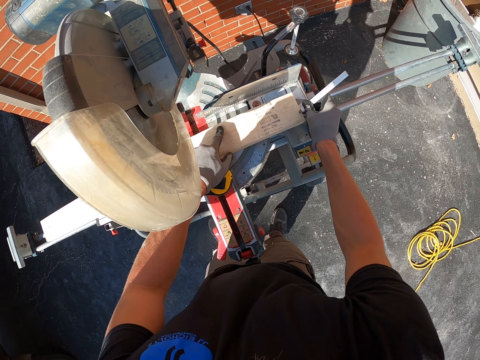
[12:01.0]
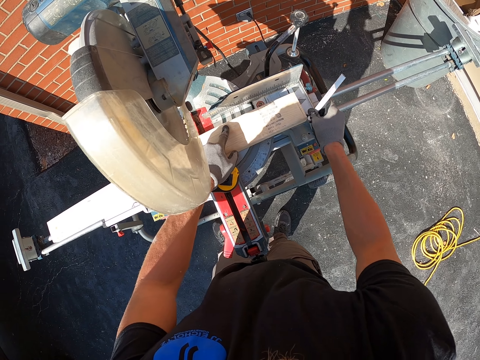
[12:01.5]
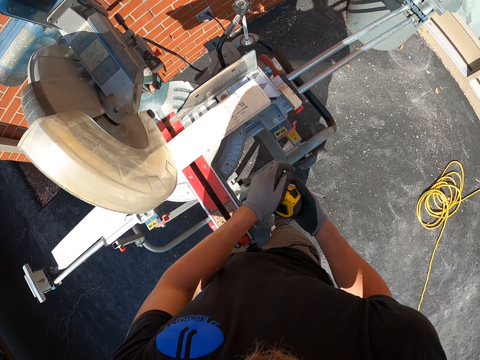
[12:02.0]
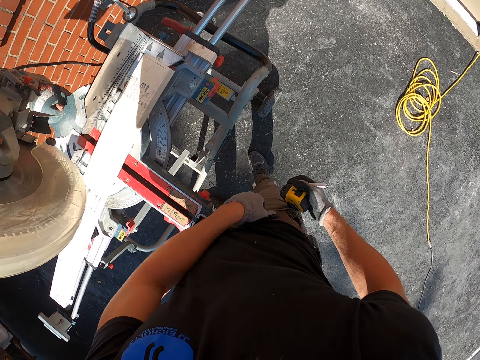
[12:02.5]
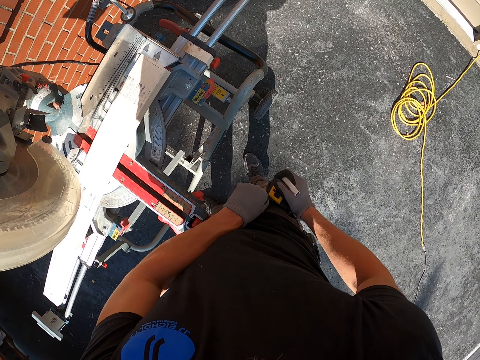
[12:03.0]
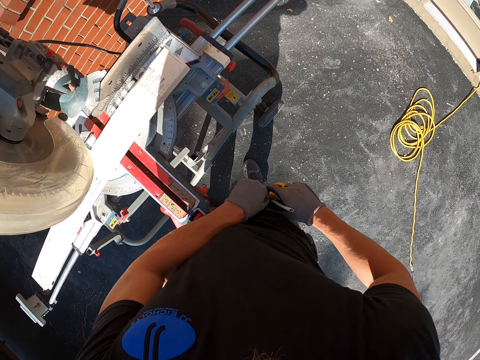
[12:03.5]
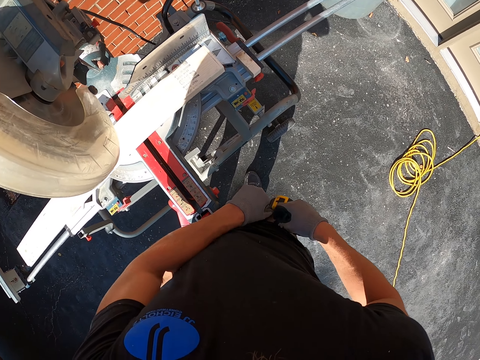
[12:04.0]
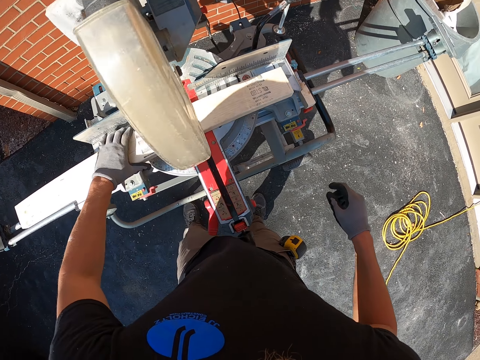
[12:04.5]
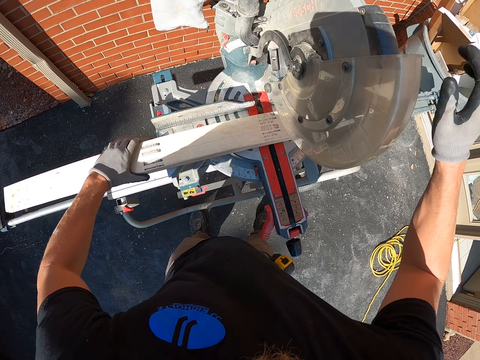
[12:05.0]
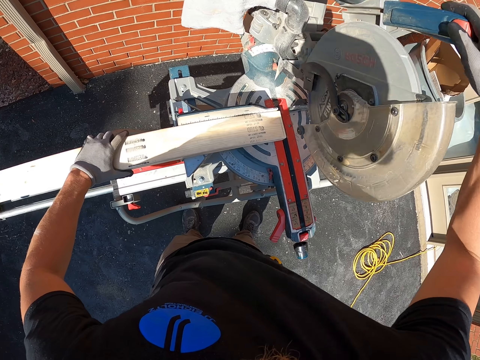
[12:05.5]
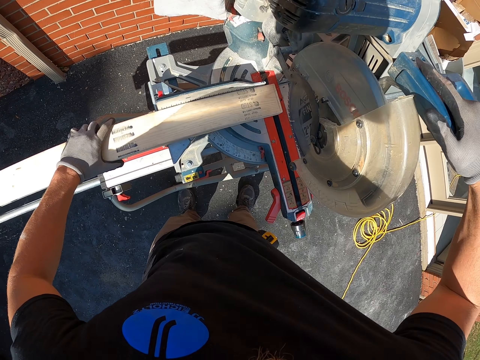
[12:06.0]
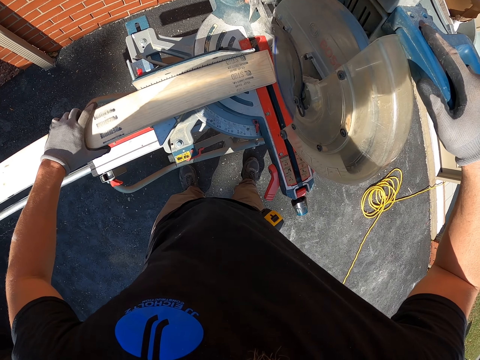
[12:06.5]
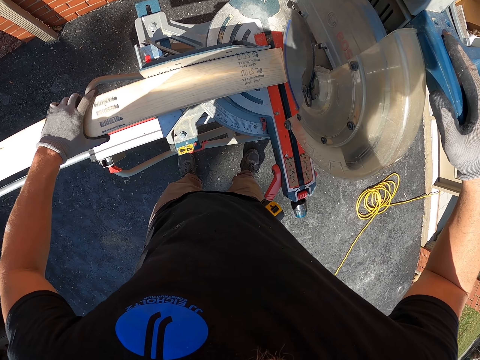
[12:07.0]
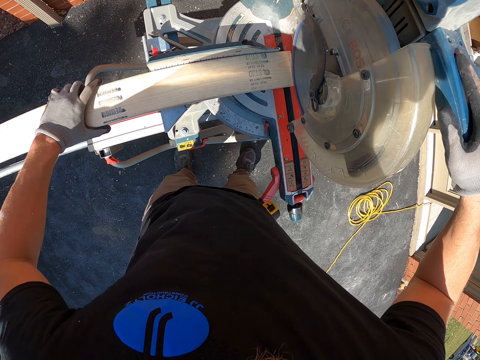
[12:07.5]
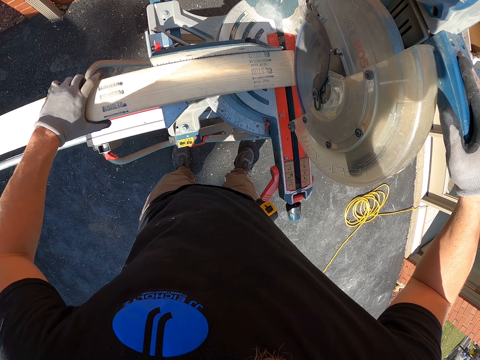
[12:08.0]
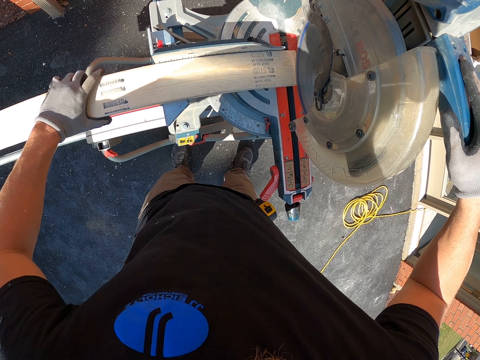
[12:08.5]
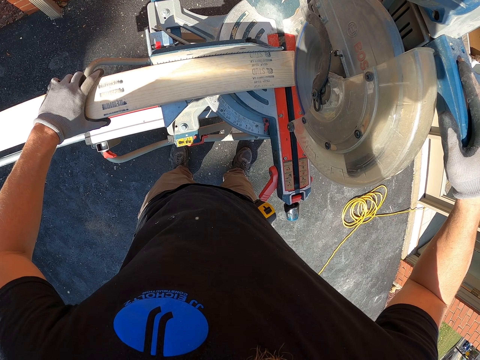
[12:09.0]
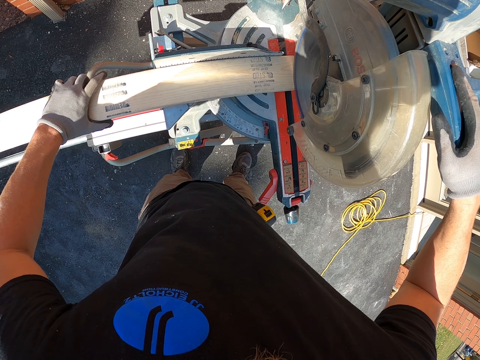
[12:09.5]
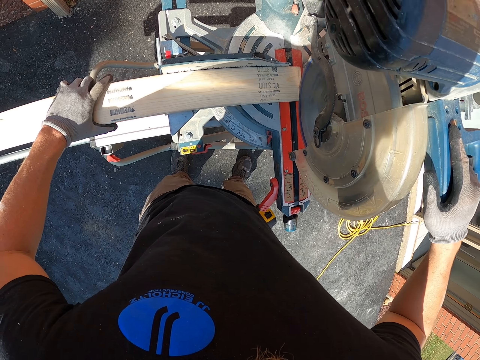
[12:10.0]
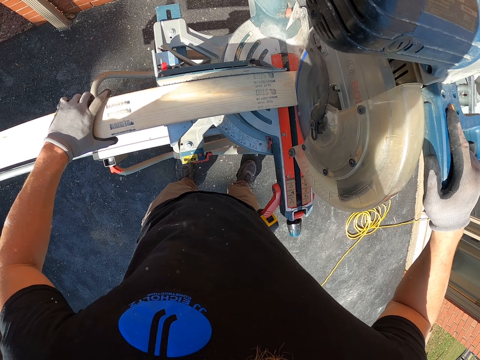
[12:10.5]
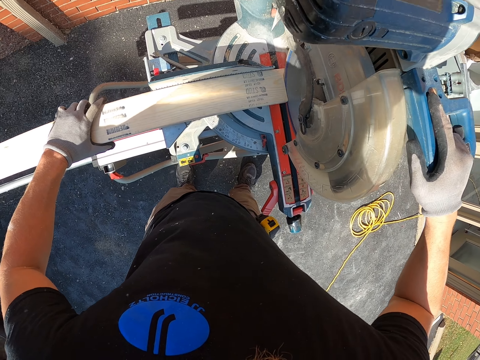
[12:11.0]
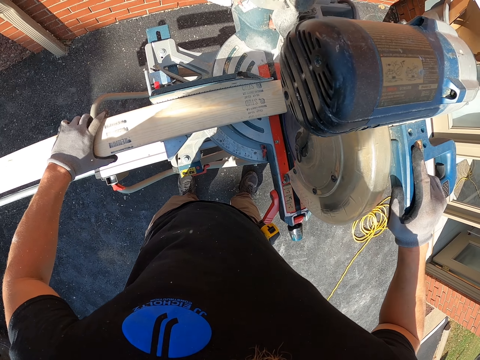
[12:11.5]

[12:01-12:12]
The camera wearer puts the tape measure in the pocket. They put the pen in the pocket. They cut the piece of wood.

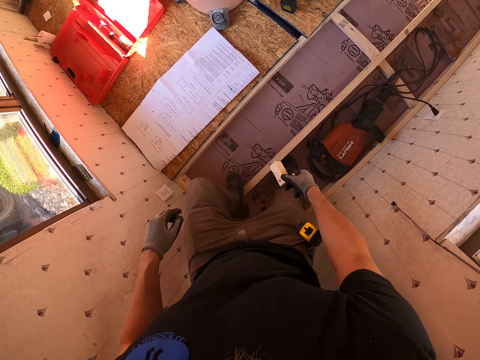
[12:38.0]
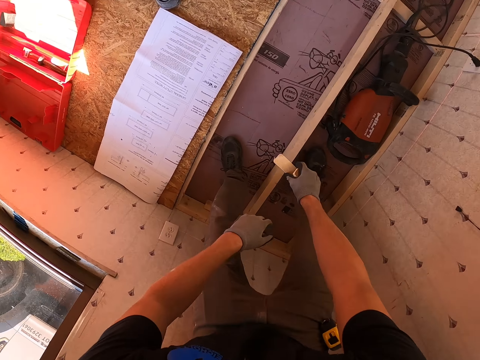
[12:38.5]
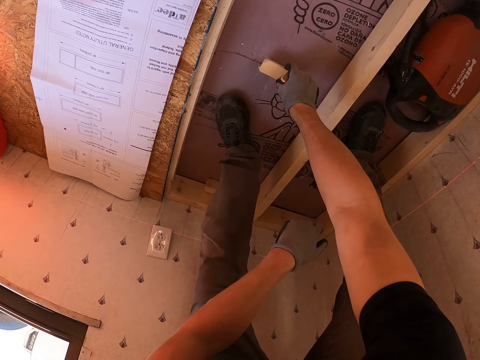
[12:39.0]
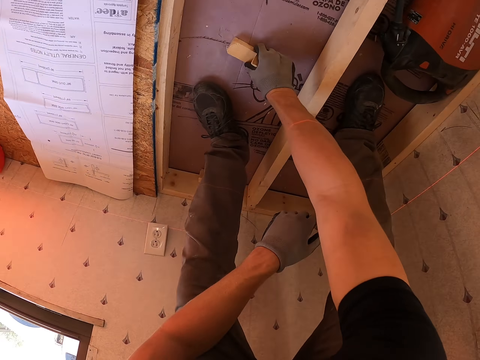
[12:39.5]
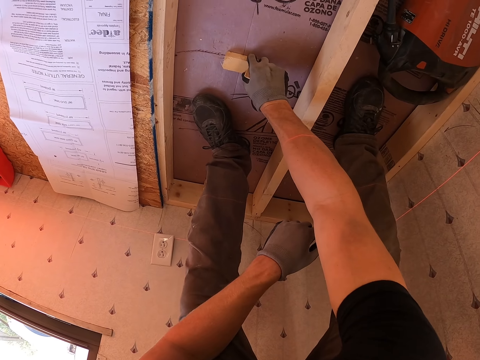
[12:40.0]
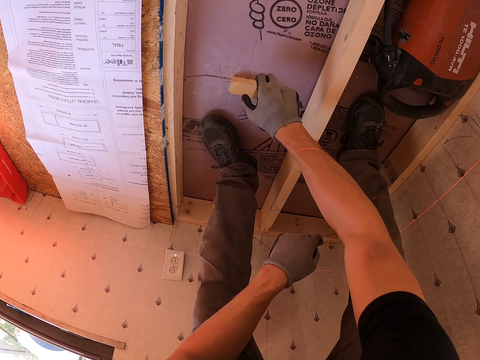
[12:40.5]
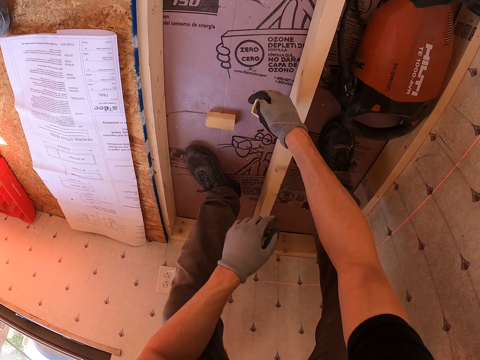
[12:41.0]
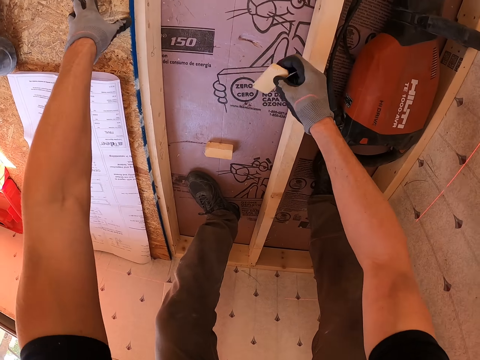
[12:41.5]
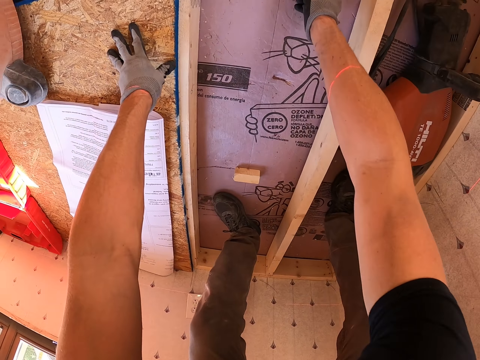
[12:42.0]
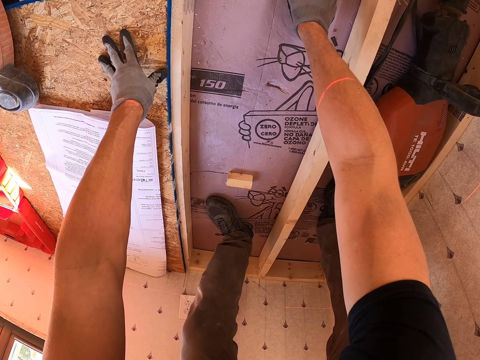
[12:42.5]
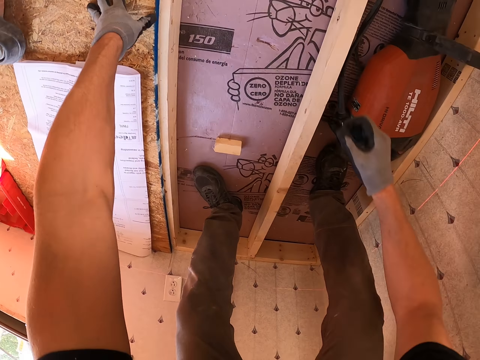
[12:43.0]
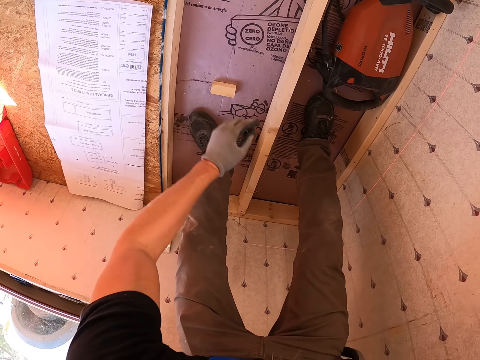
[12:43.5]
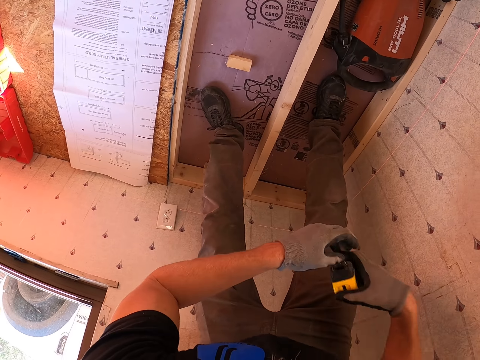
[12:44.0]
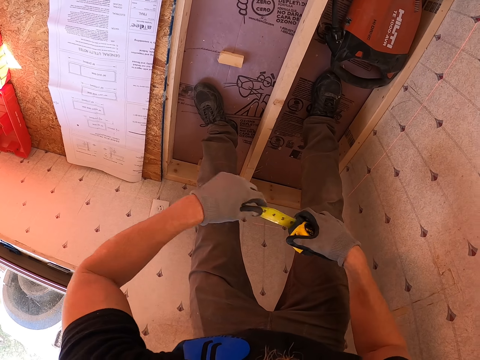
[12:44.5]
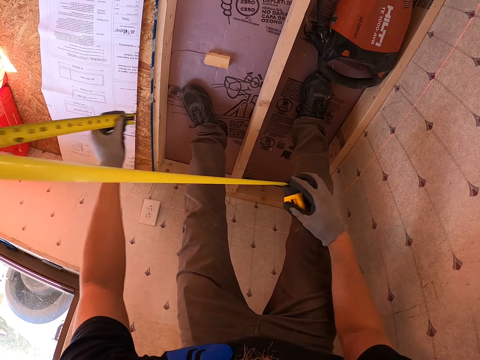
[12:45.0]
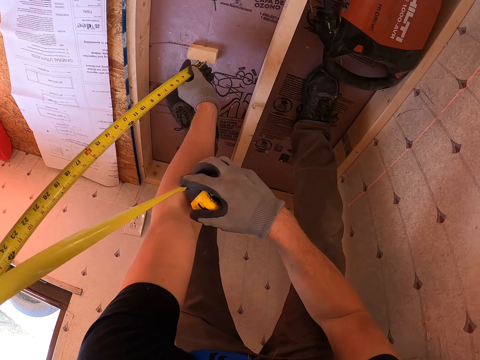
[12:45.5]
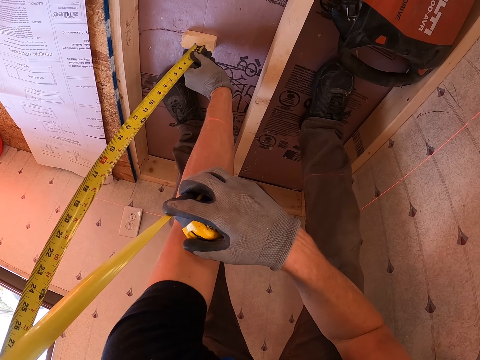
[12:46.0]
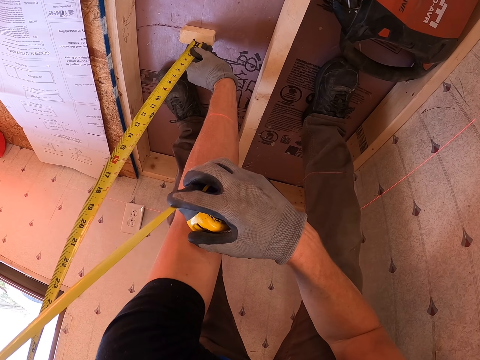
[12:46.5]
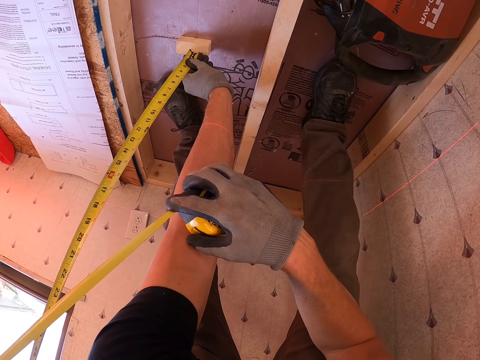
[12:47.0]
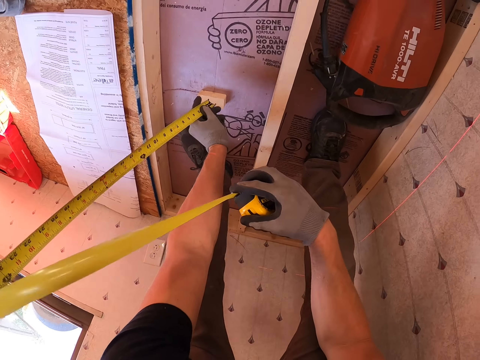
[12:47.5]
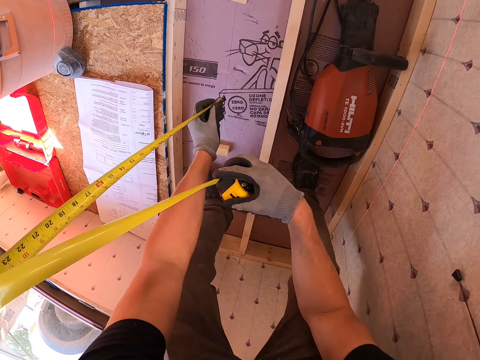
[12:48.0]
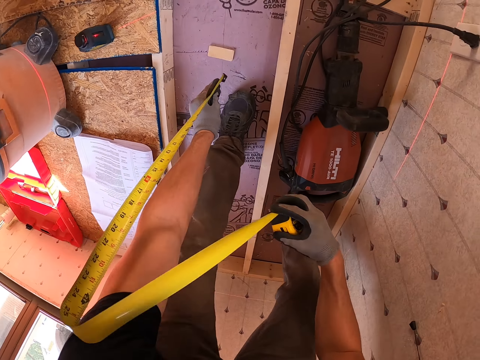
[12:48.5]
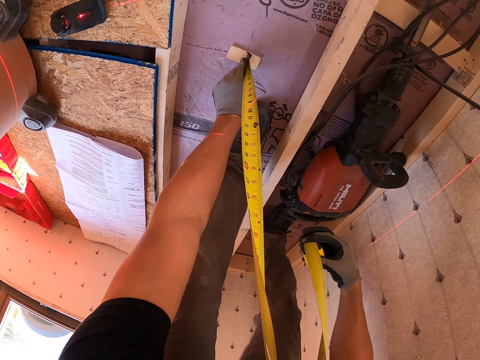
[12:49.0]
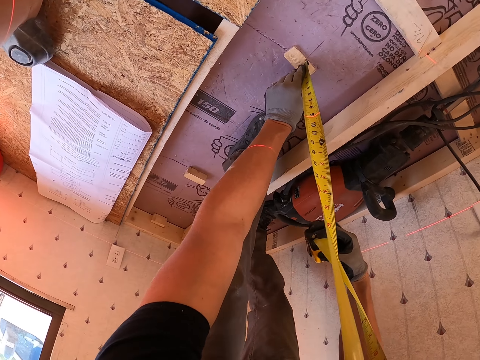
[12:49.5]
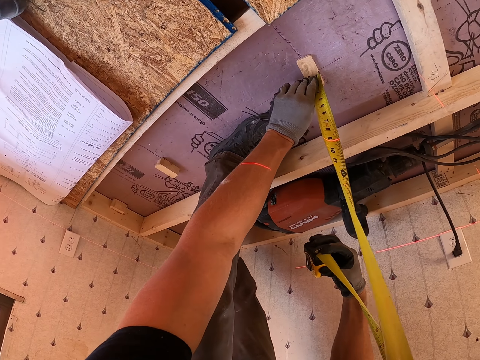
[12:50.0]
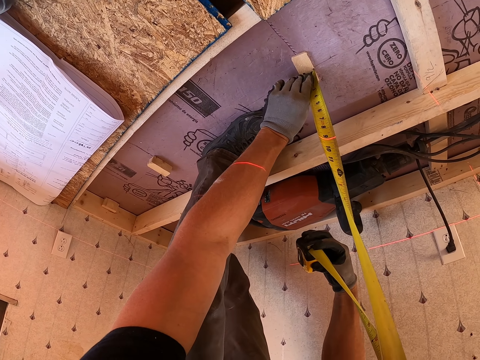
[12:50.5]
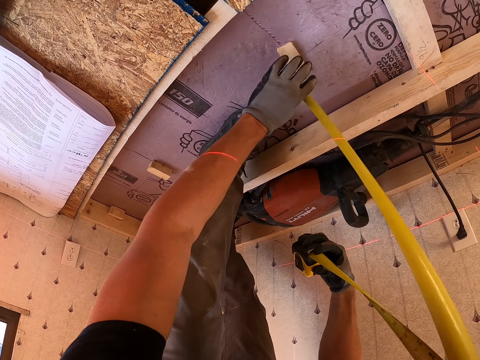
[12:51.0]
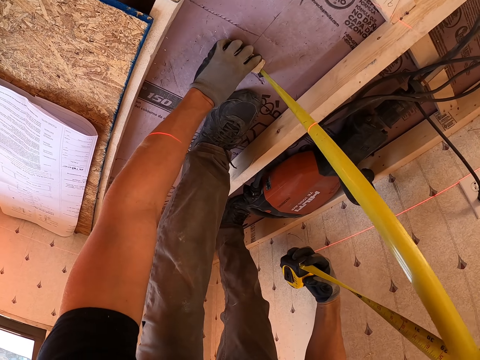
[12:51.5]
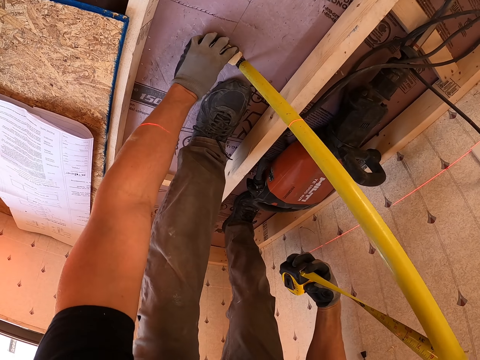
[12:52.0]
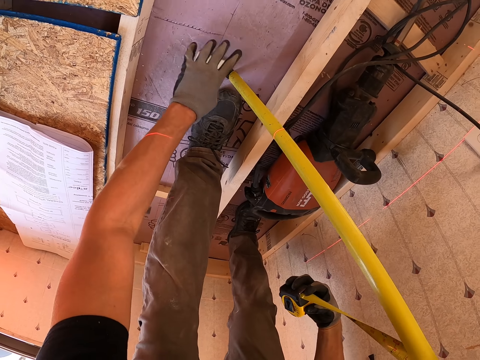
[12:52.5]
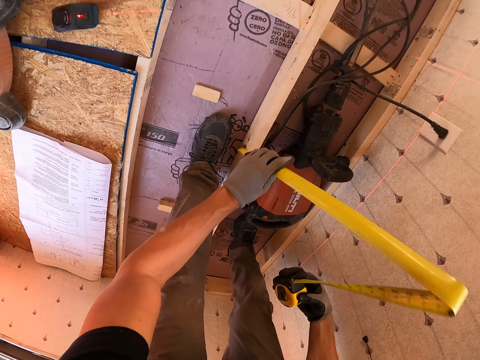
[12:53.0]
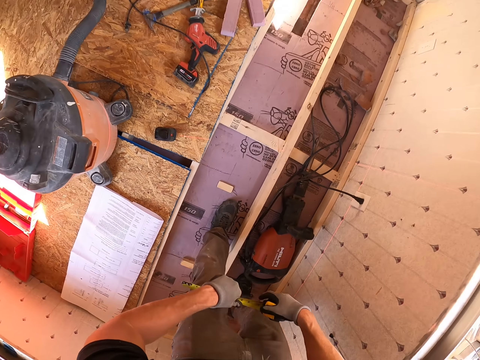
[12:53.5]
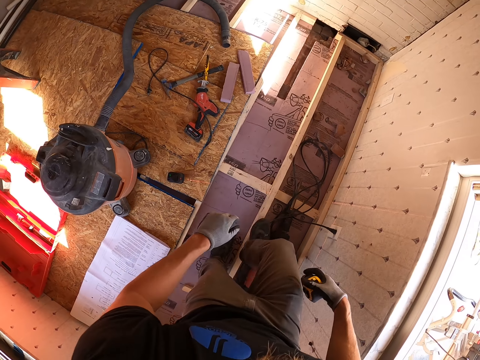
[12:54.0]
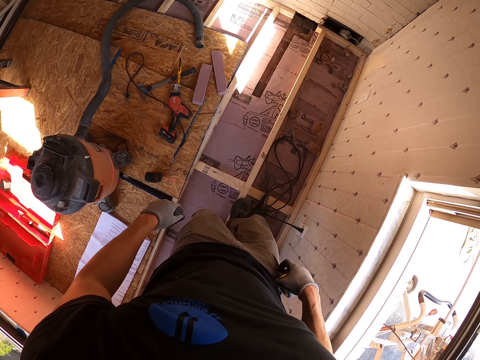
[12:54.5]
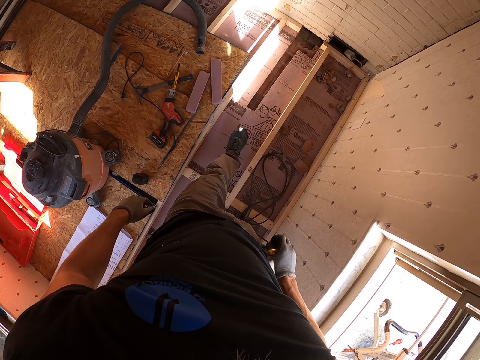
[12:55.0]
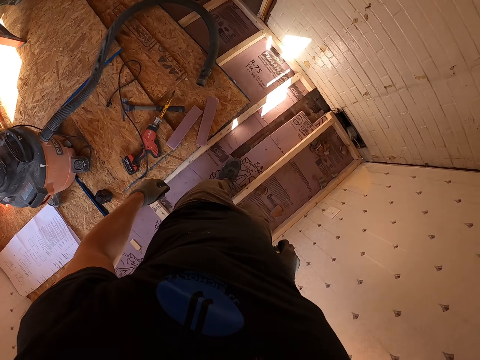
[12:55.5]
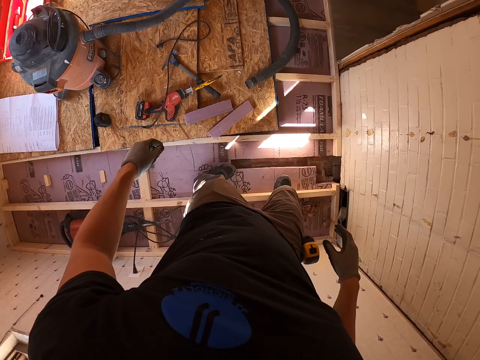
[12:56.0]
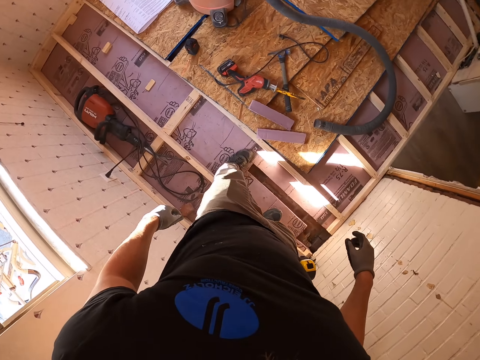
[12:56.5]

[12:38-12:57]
The camera wearer puts the pieces of wood on the ground. They put the pieces of wood on the ground again. They pick up the tape measure. They measure the wood. They measure the floor. They measure the floor with the tape measure. They put the tape measure in the pocket. They walk around the house.
